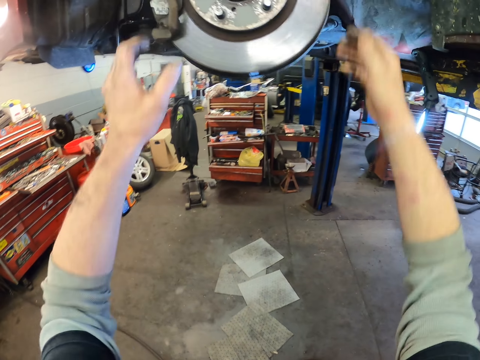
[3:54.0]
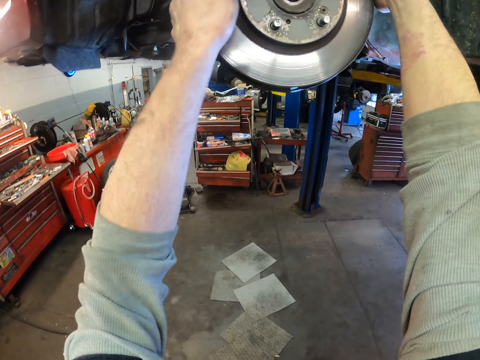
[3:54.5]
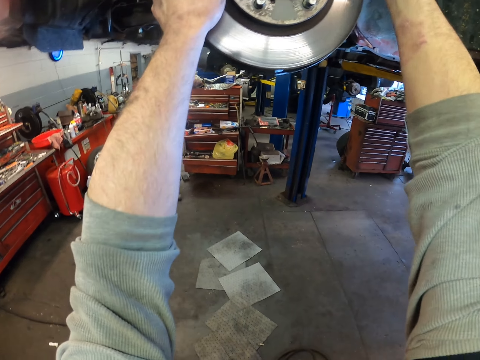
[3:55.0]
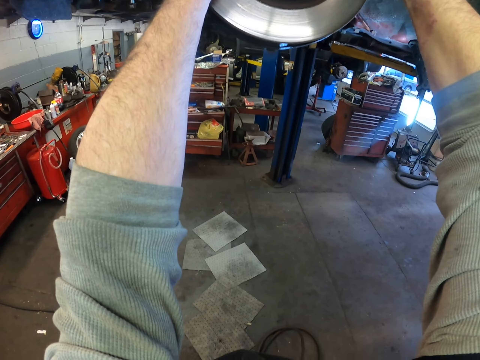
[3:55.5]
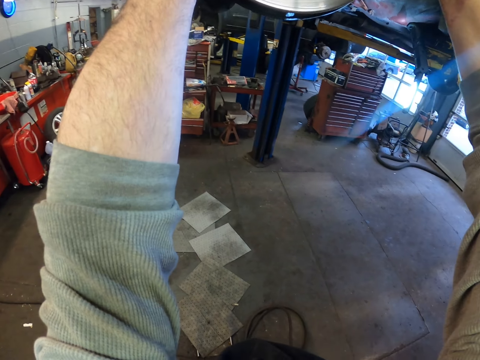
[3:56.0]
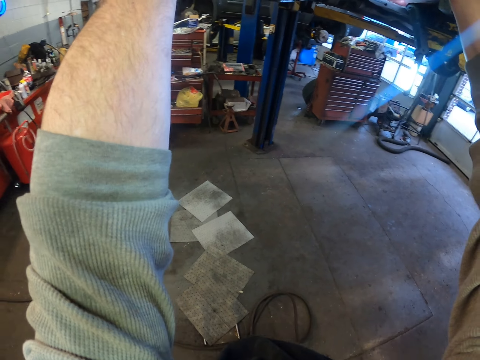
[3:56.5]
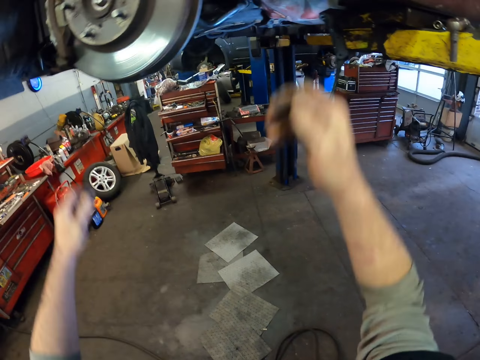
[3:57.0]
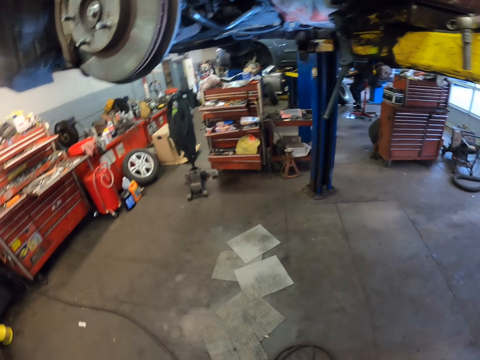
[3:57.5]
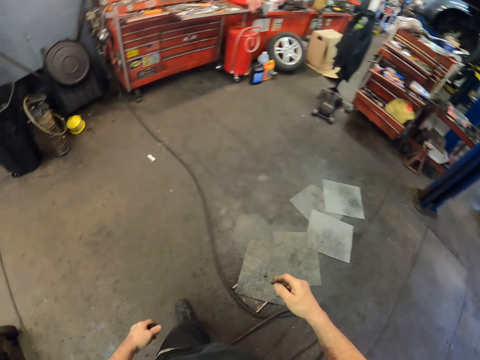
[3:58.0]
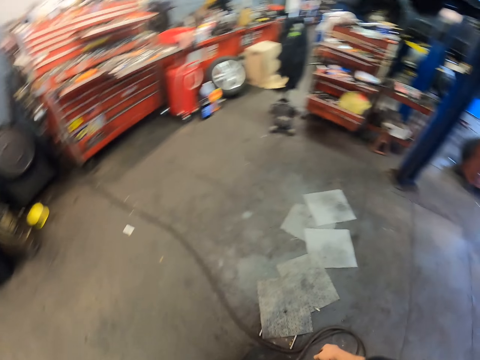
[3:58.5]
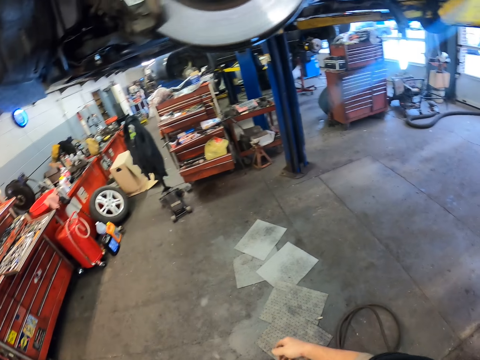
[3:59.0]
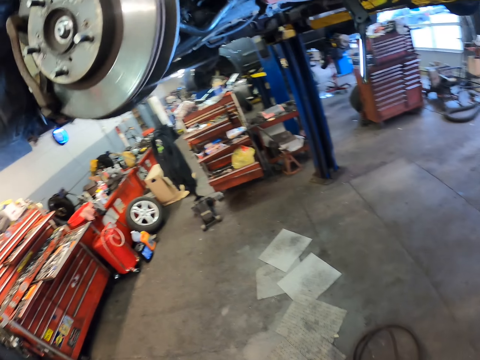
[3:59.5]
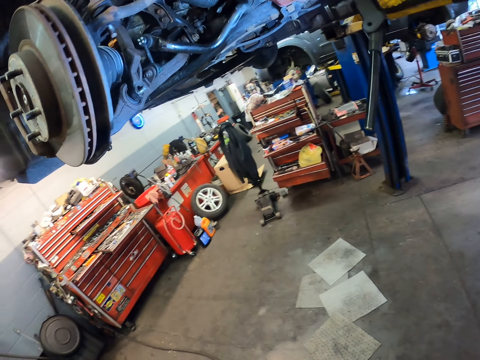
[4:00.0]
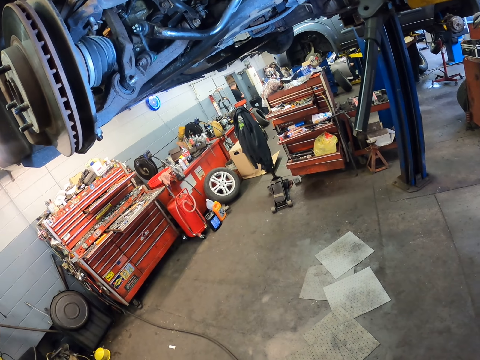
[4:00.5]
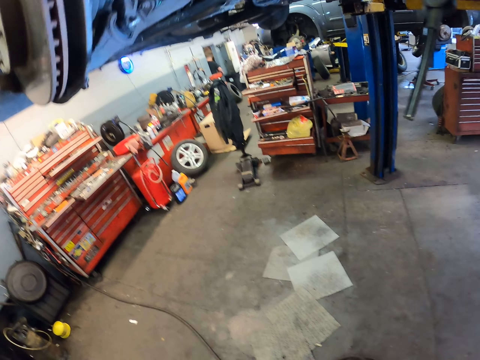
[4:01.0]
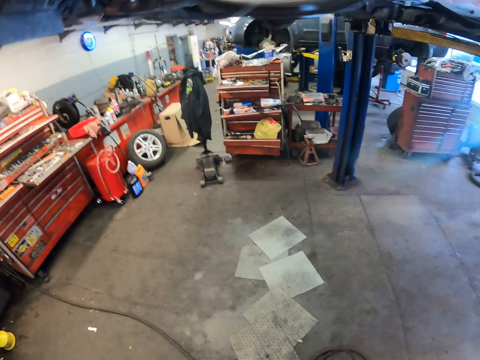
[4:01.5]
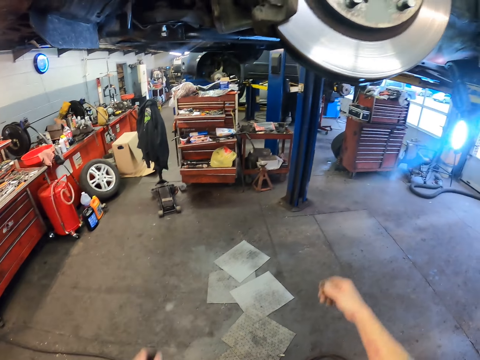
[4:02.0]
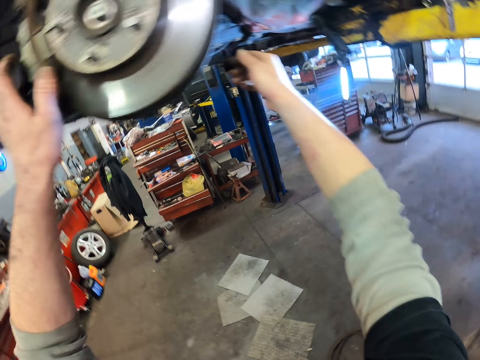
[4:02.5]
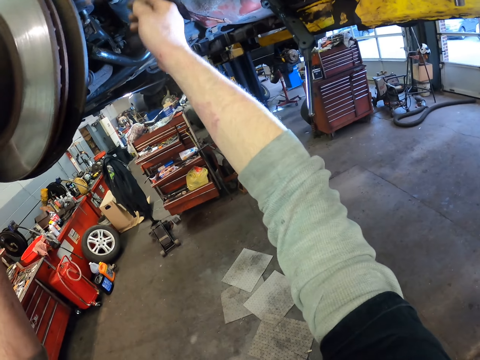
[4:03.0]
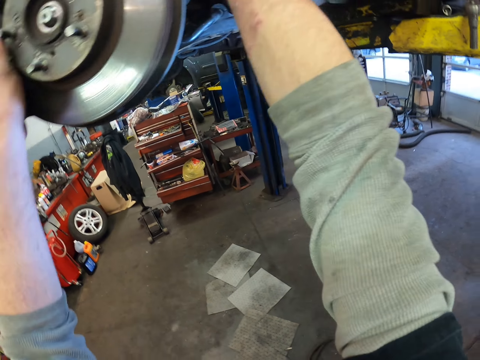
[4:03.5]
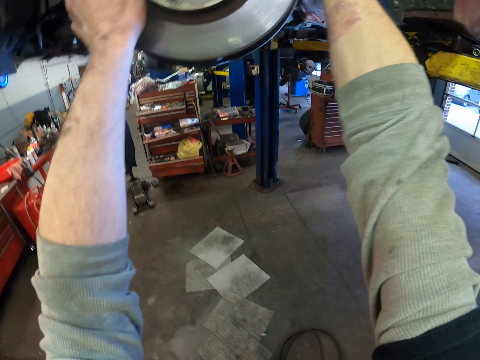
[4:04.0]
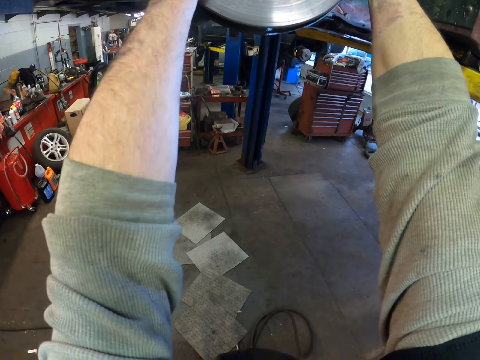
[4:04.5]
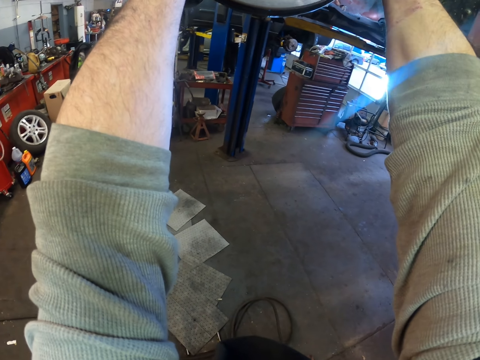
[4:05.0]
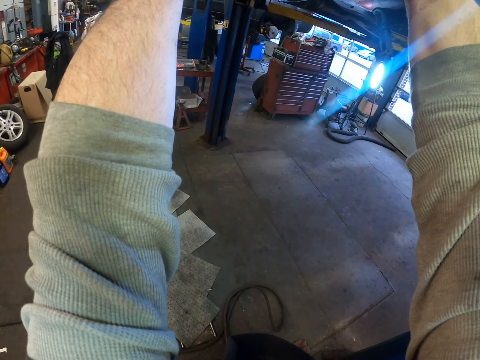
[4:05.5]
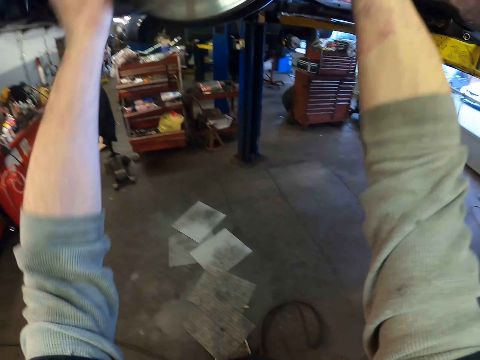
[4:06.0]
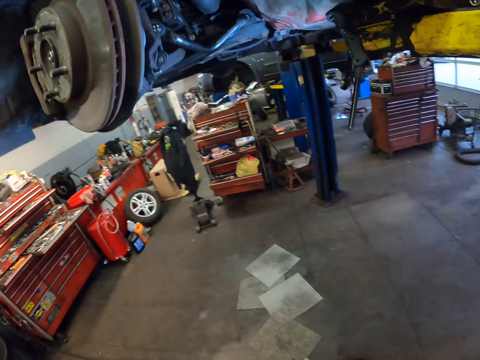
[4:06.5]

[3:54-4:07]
The camera wearer moves the wheel. They walk around. They look around. They move the wheel.

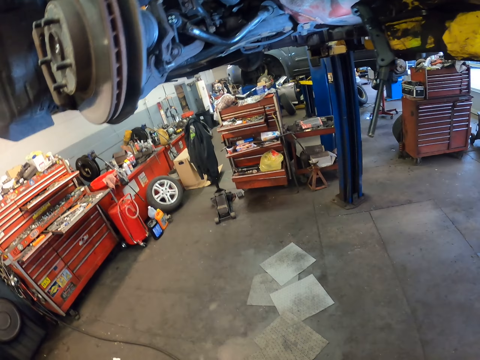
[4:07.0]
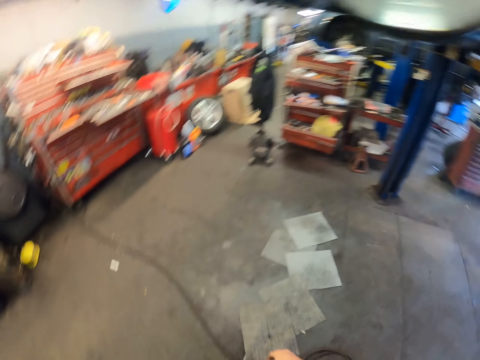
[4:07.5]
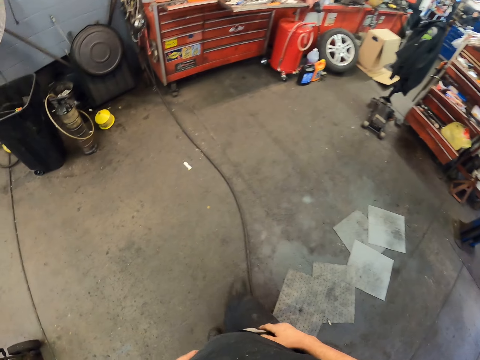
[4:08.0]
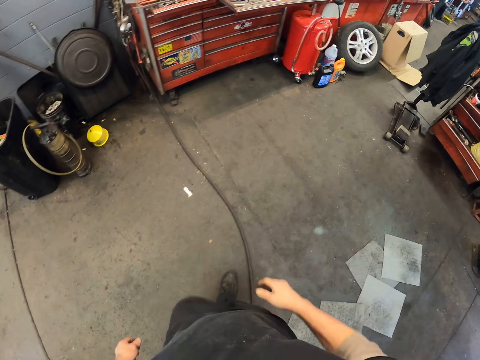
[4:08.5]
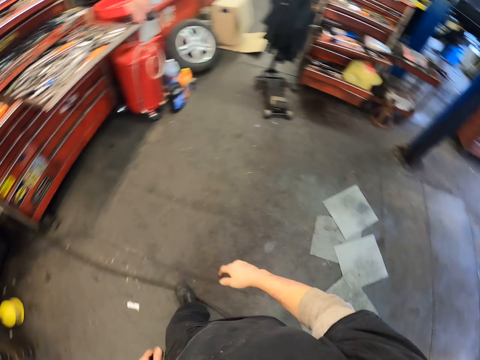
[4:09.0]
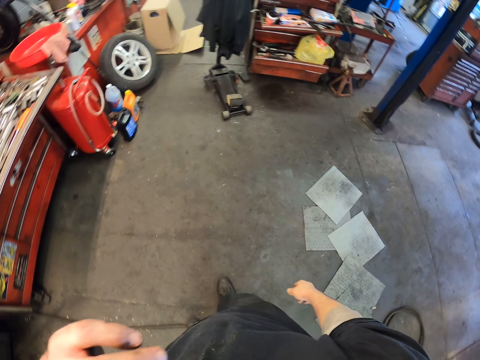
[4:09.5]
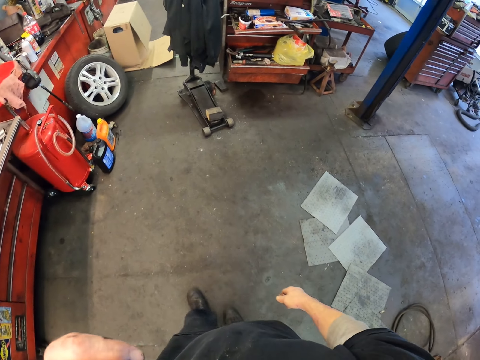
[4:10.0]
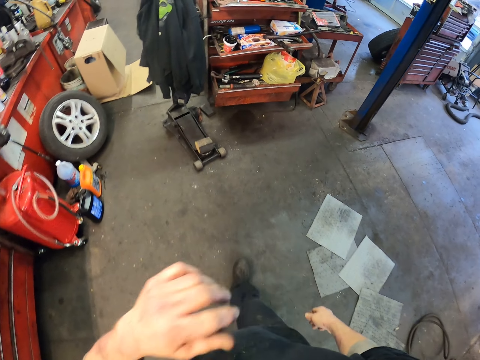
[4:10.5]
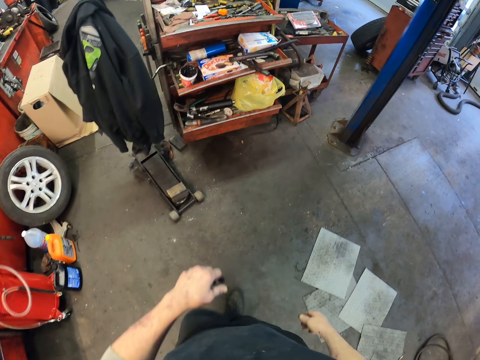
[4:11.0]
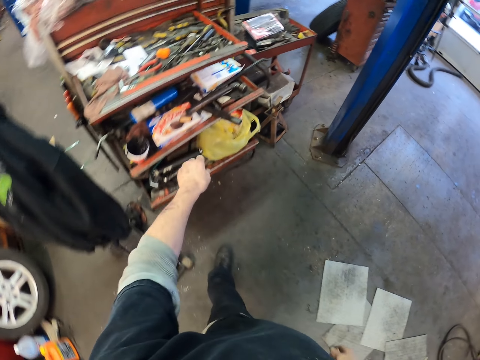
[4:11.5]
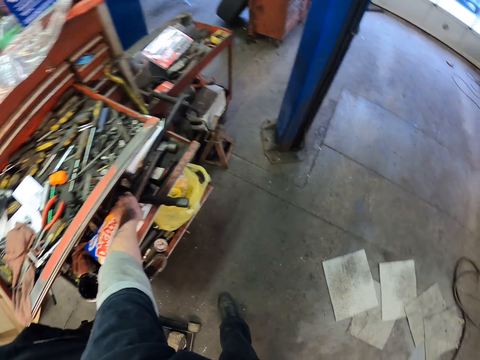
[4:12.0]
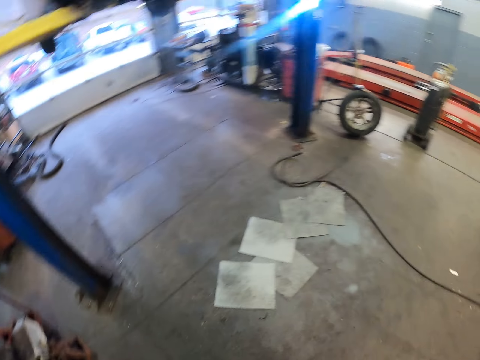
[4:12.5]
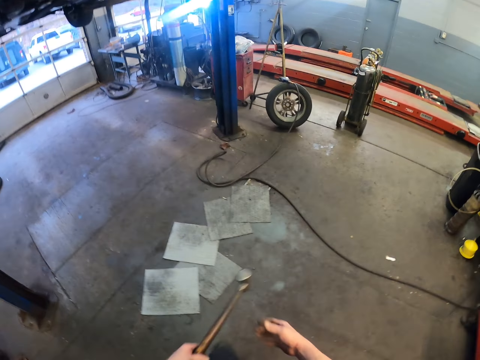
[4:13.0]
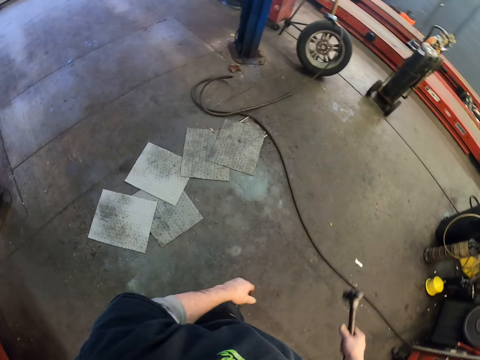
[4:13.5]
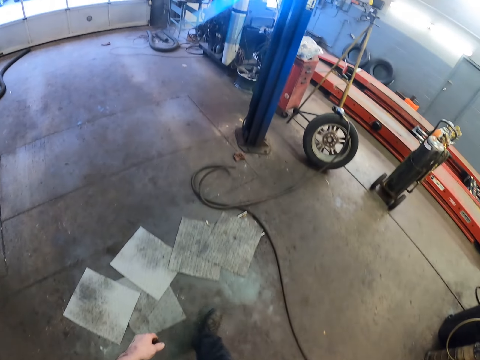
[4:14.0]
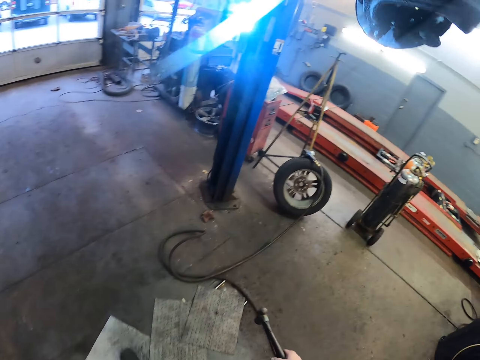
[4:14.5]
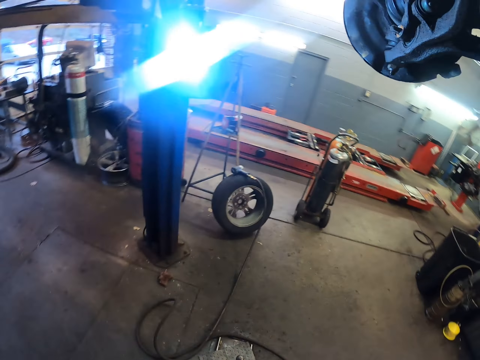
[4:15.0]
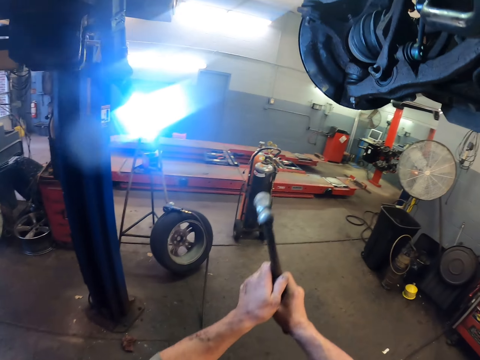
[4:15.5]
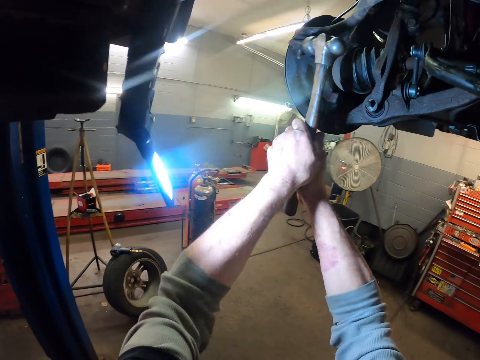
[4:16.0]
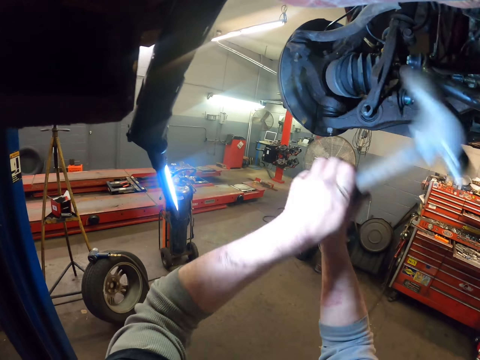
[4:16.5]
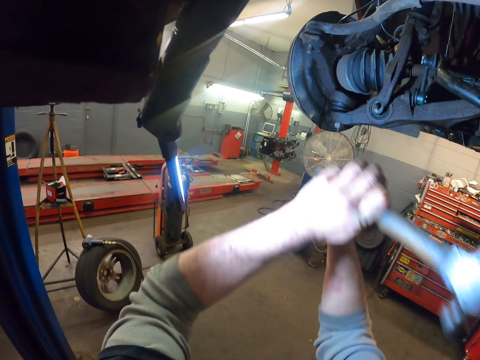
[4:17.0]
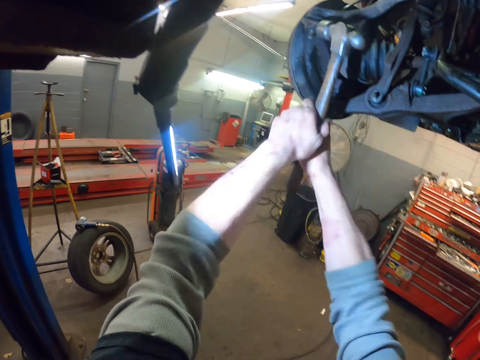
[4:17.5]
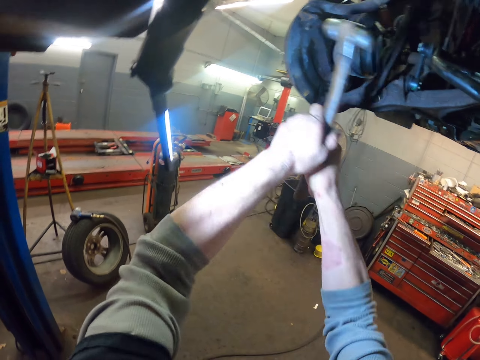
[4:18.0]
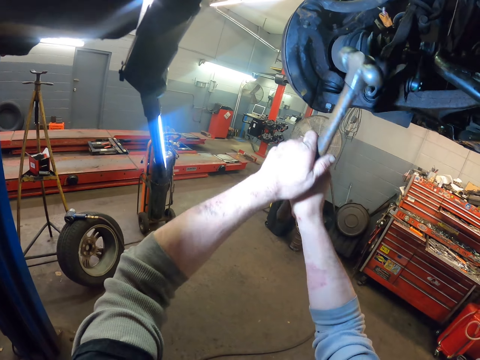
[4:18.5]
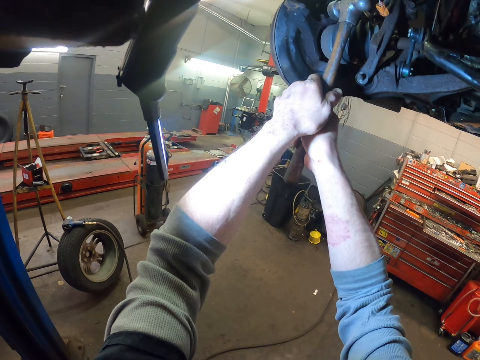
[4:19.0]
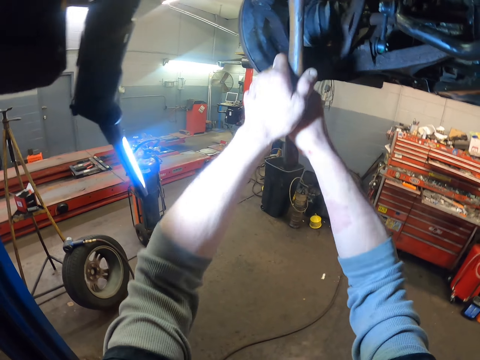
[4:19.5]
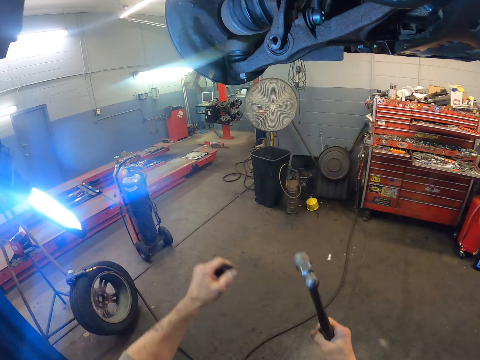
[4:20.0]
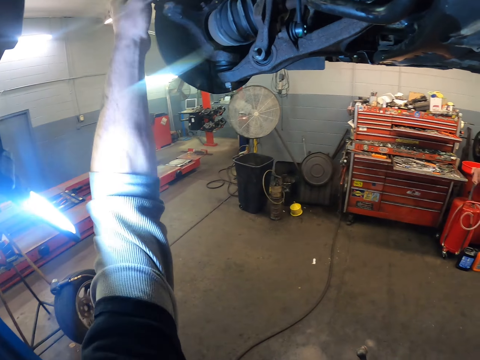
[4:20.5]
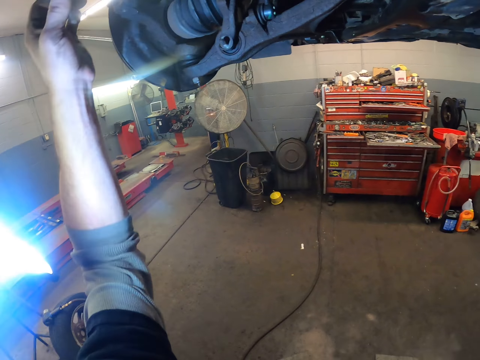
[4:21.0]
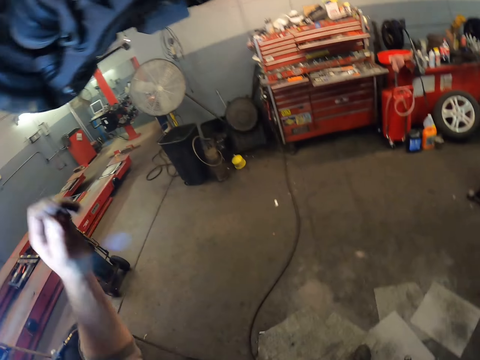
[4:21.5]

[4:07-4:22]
The camera wearer walks around. They pick up a hammer from the tool bar. They walk around. They hit the wheel with the hammer.
